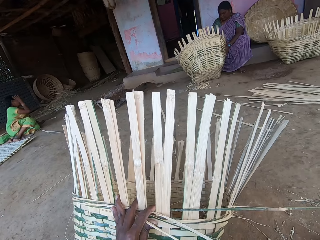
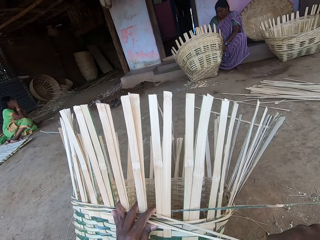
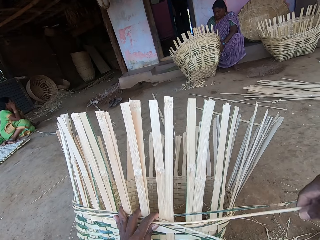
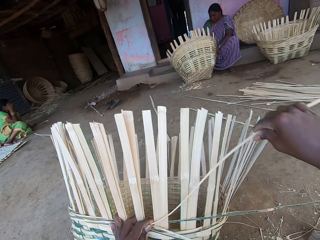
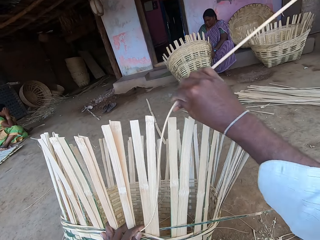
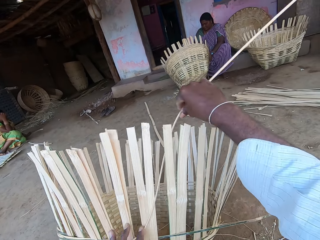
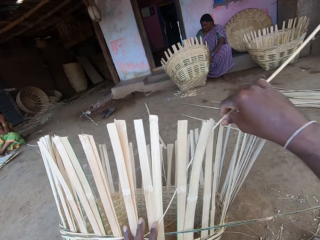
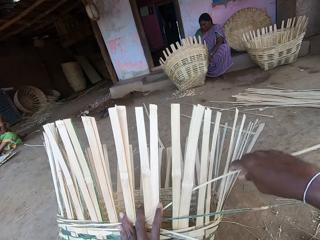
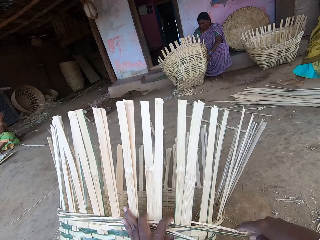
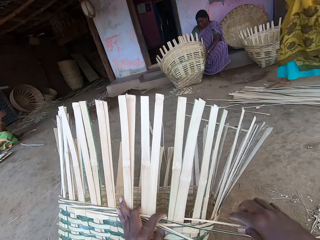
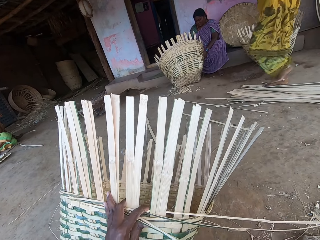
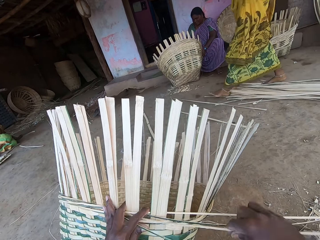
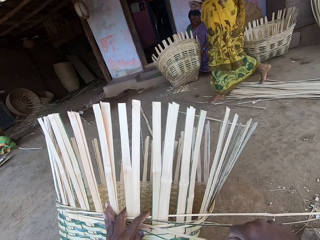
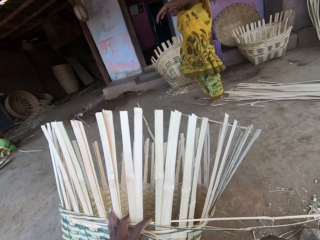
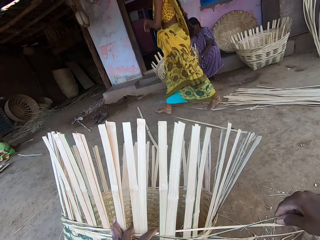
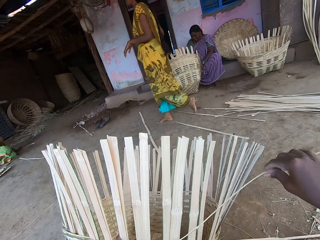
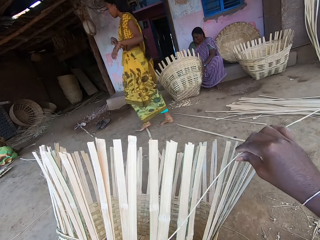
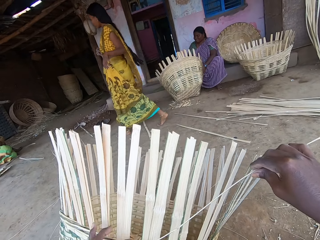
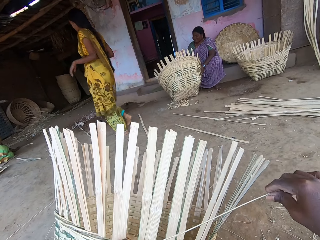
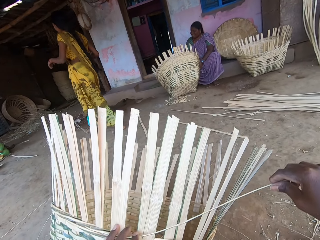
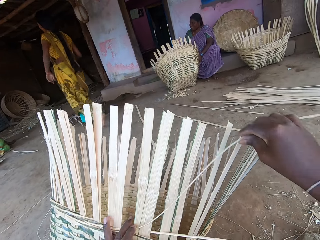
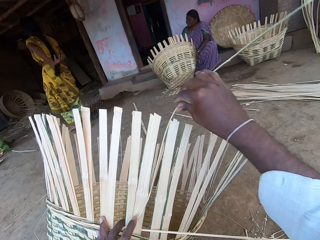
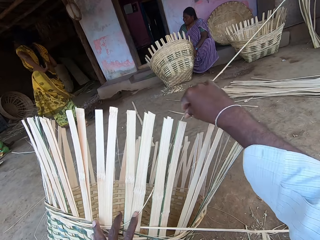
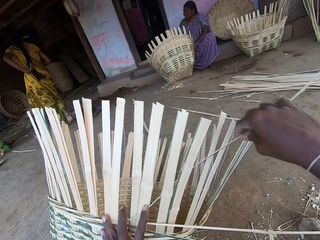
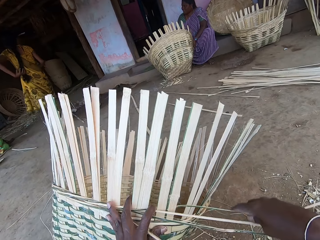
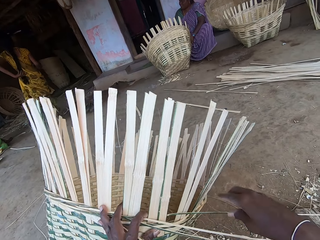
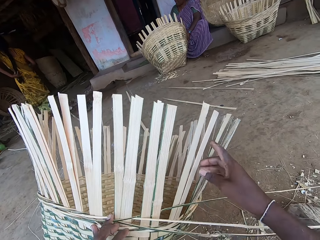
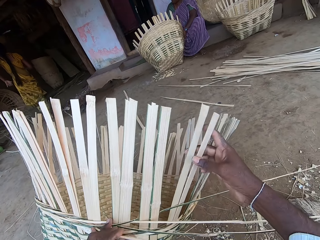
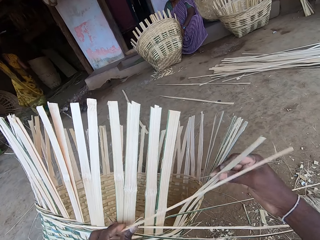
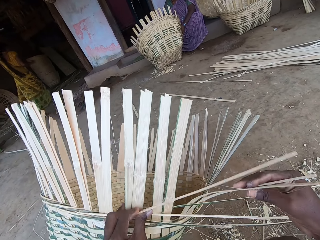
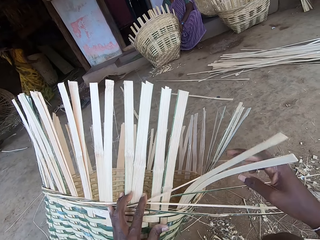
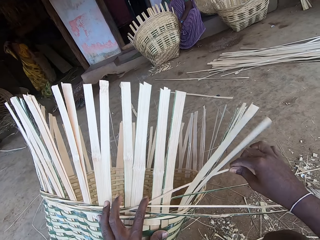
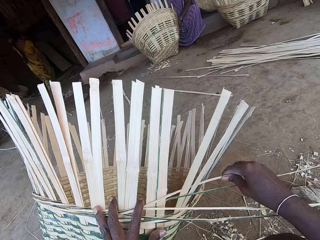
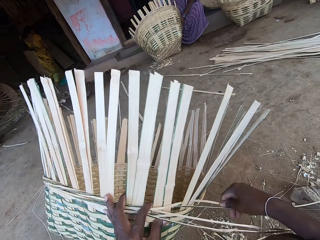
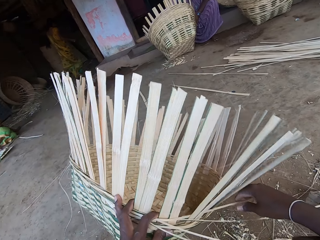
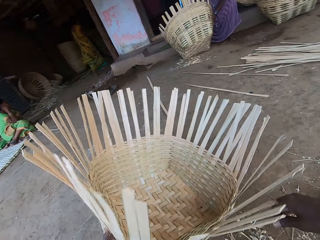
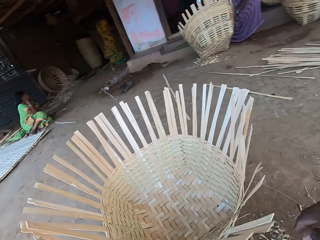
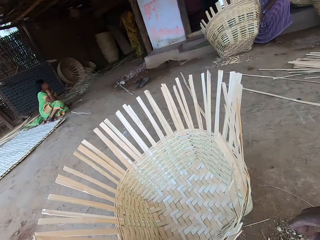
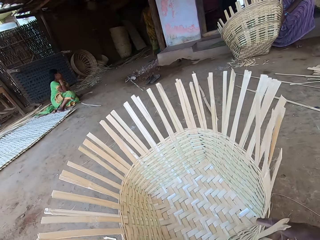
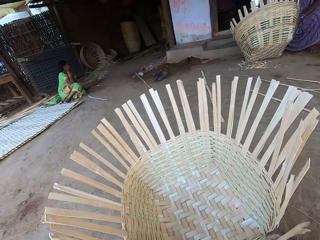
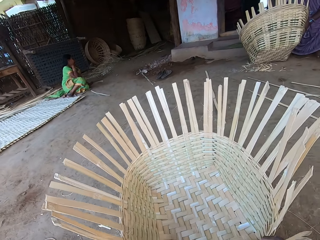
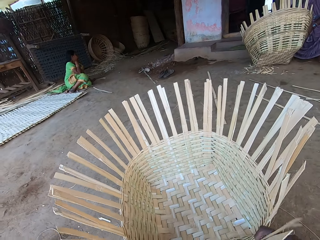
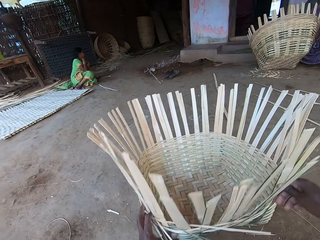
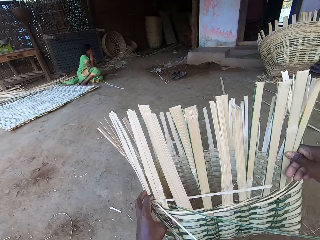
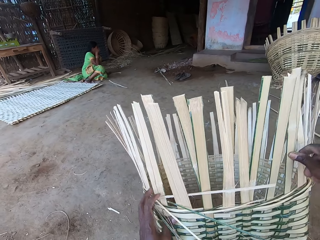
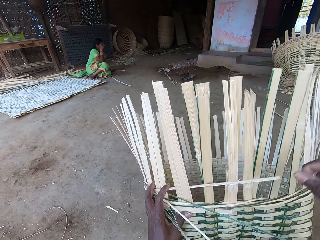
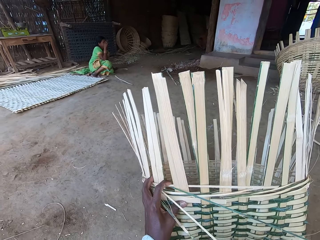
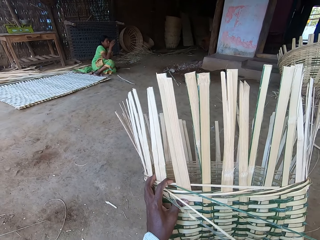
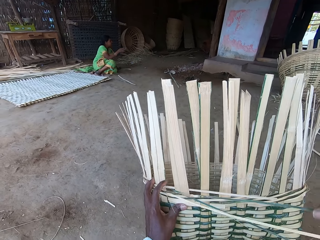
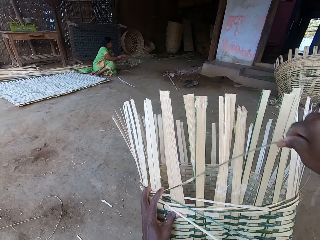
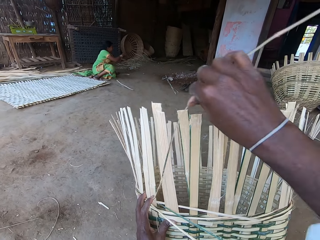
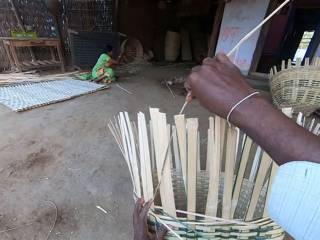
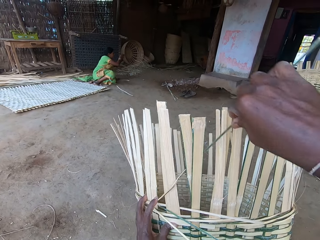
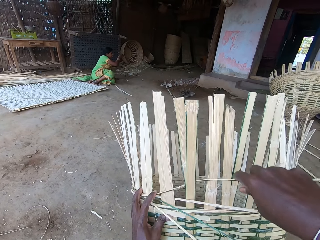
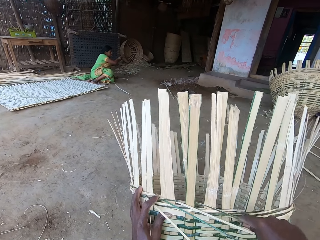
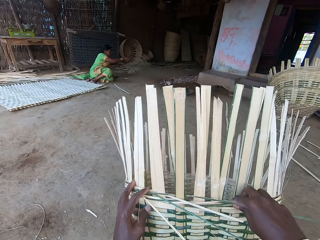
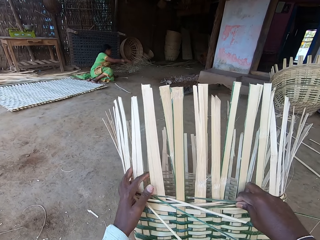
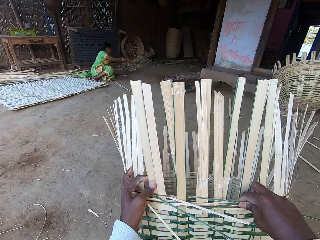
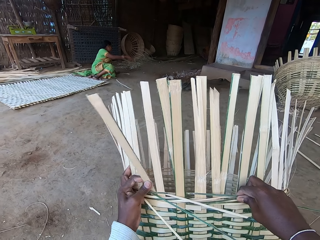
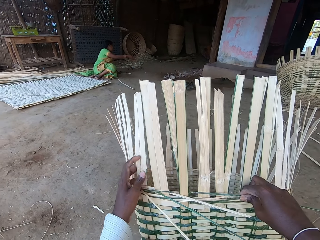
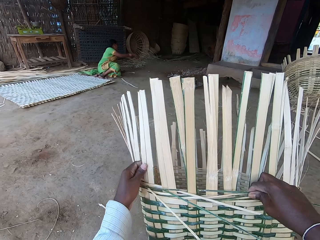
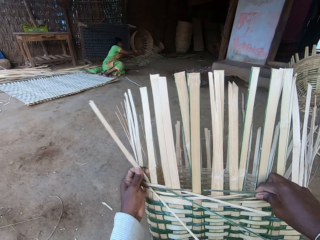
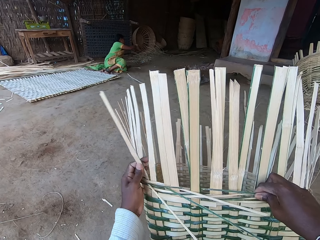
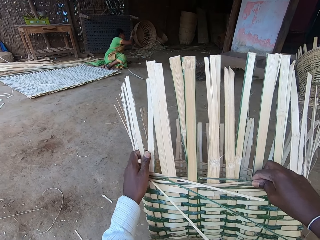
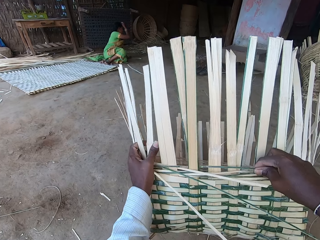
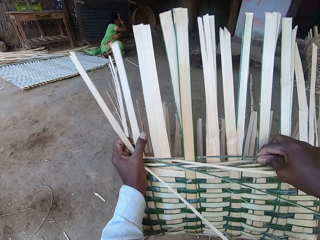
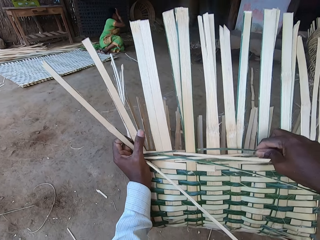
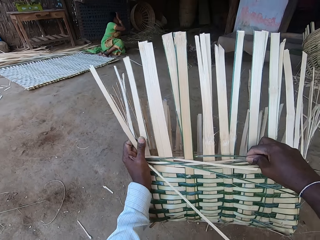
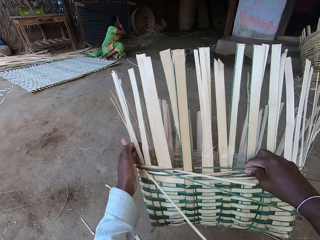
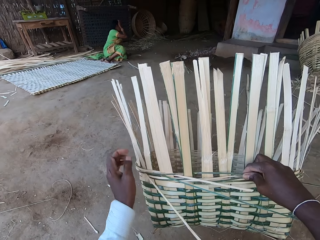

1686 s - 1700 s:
The camera wearer adjusts the sticks of the basket. He adjusts the basket on the ground with both hands. He looks at the basket and pulls the basket with both hands. He weaves the basket on the ground with both hands. He touches bamboo stripes in the basket with his left hand. He adjusts the sticks of the basket with his left hand.

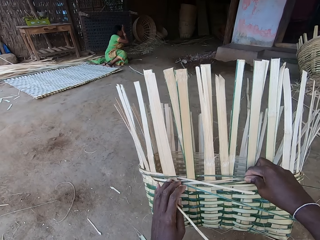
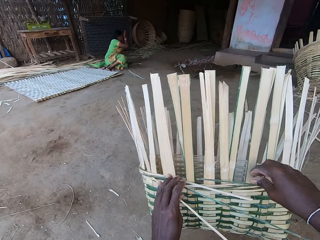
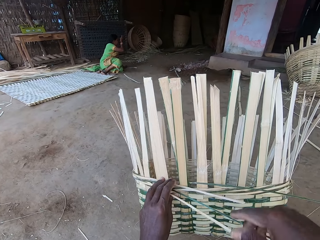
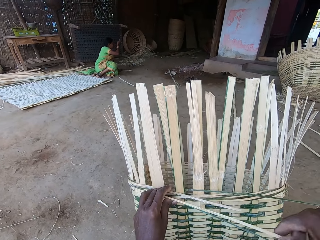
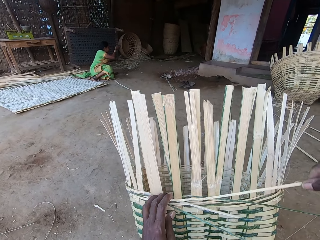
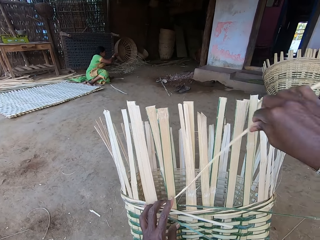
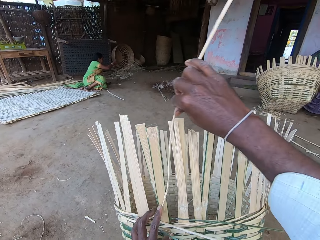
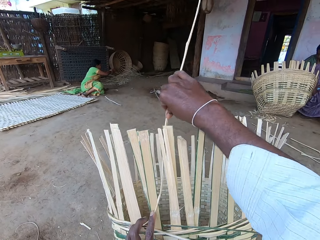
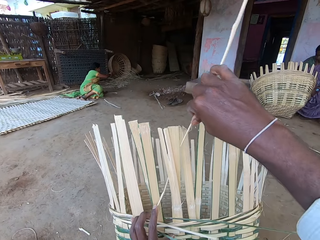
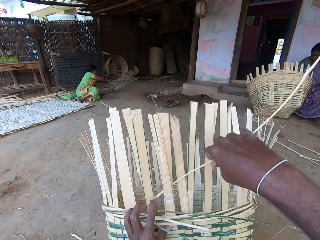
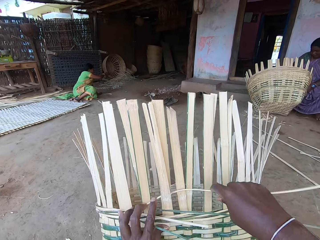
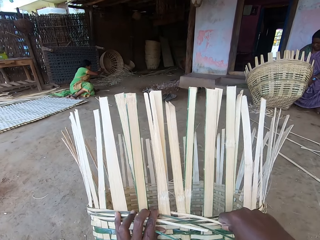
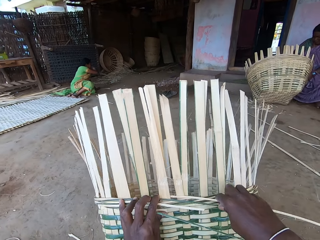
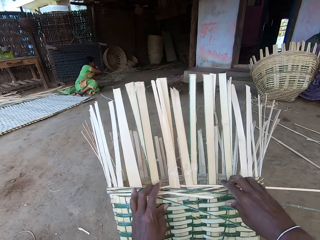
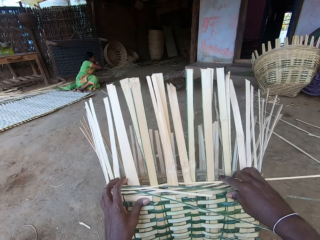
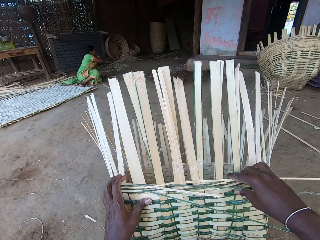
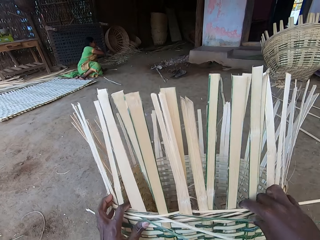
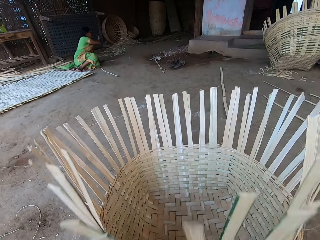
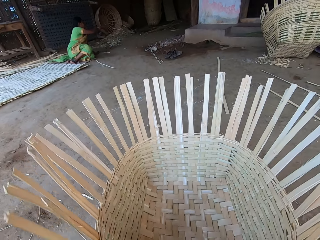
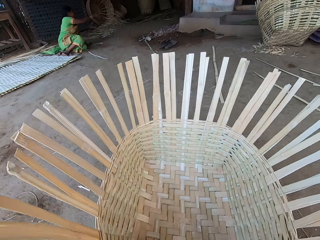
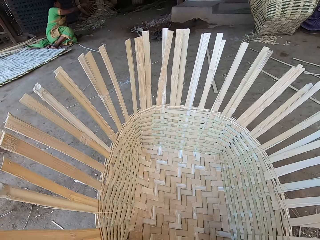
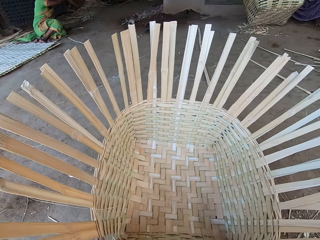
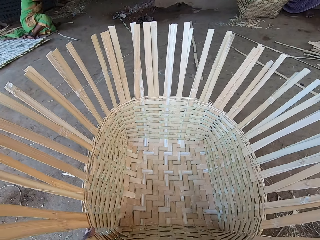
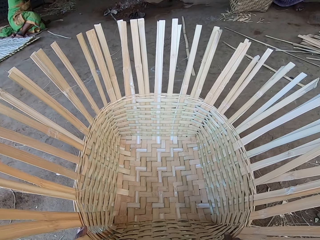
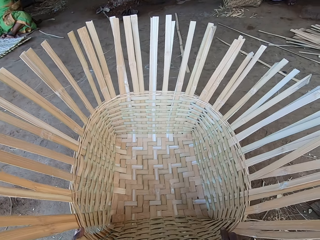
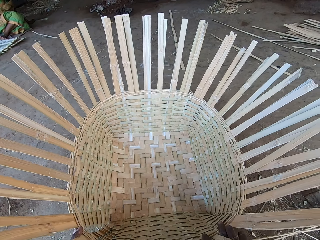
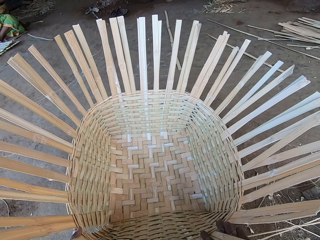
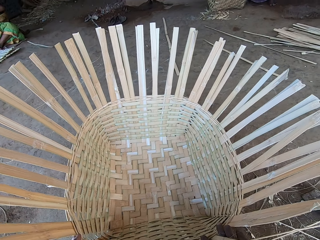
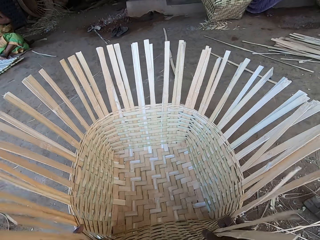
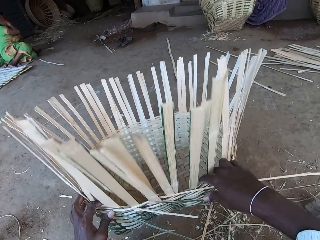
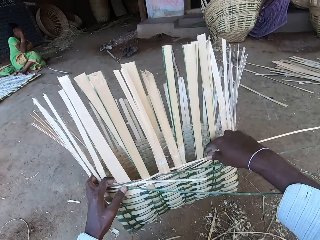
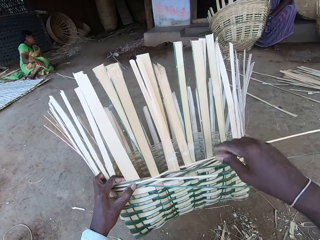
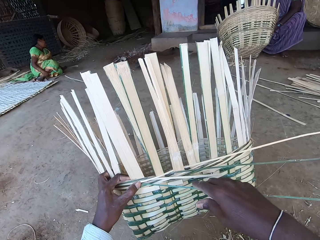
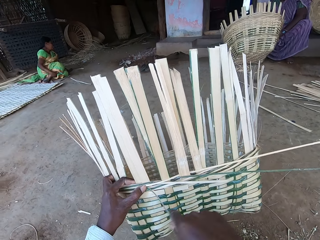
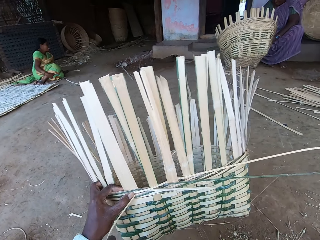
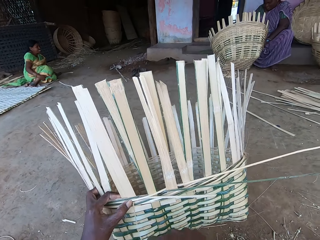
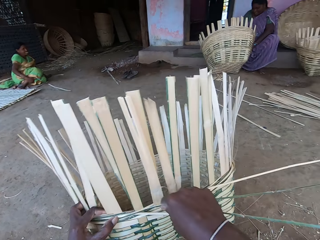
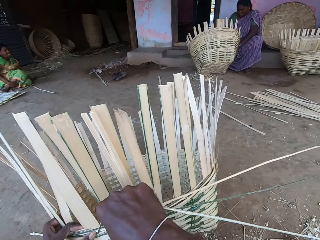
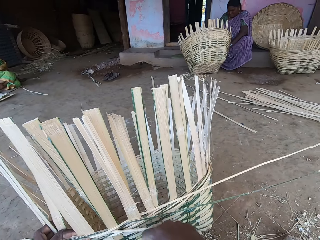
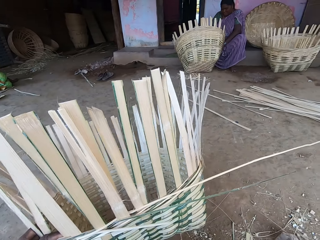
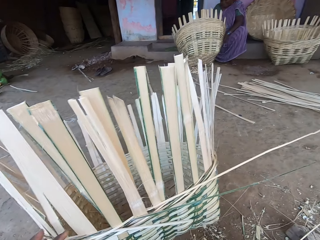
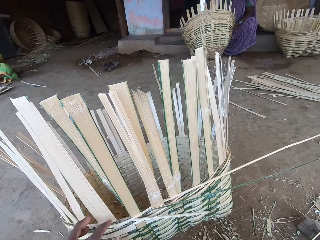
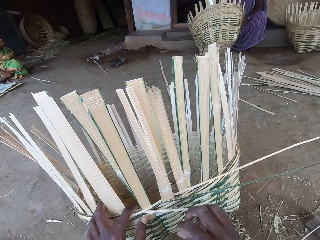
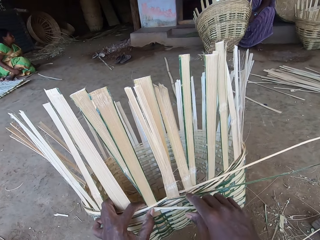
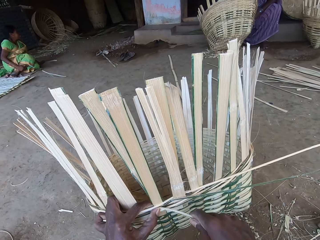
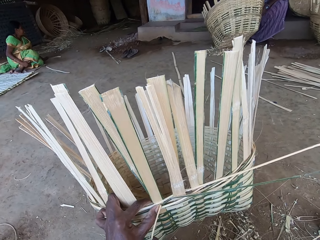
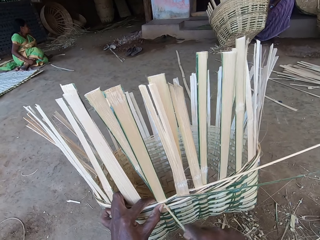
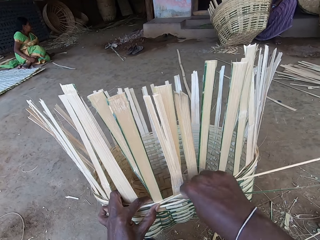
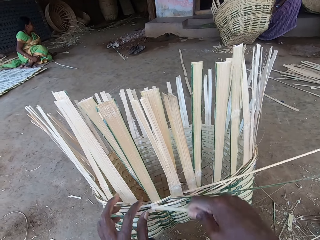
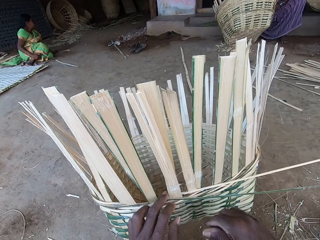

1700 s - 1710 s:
The camera wearer weaves the basket on the ground with both hands. He adjusts the basket on the ground with both hands. He turns the basket and looks at the basket. He turns the basket. He adjusts the basket on the ground with both hands. He cuts the weaving grass with his right hand. He weaves the basket on the ground with both hands. He breaks a bamboo stick from the basket with his left hand. He cuts the weaving grass with his right hand again.
